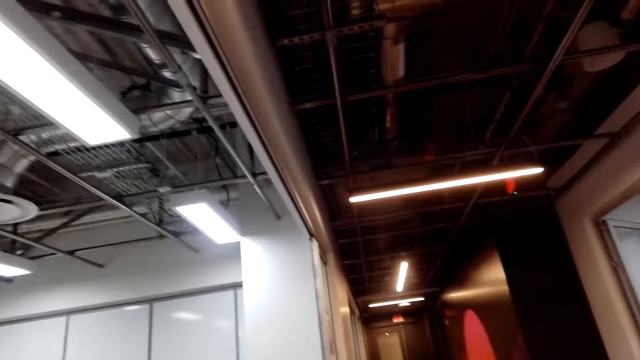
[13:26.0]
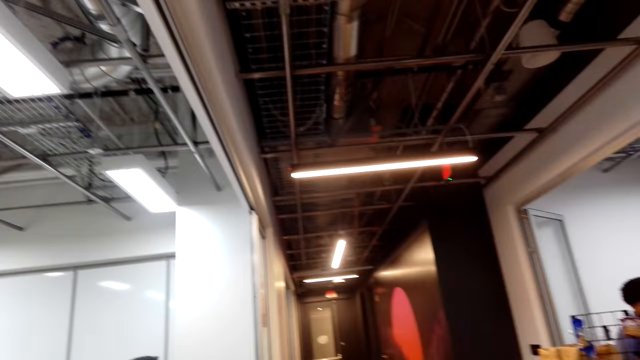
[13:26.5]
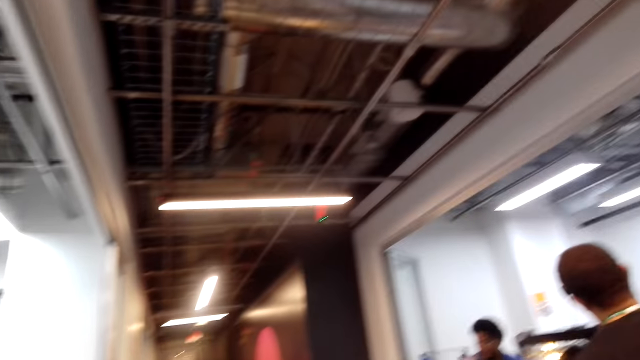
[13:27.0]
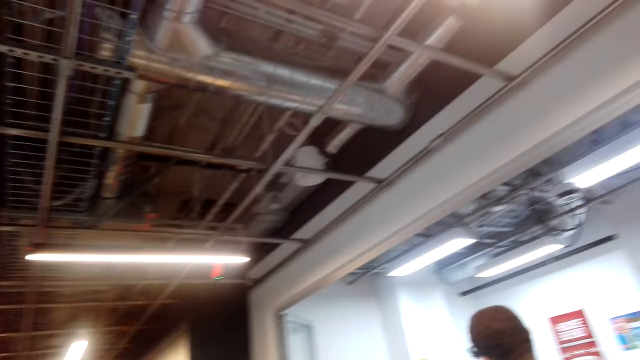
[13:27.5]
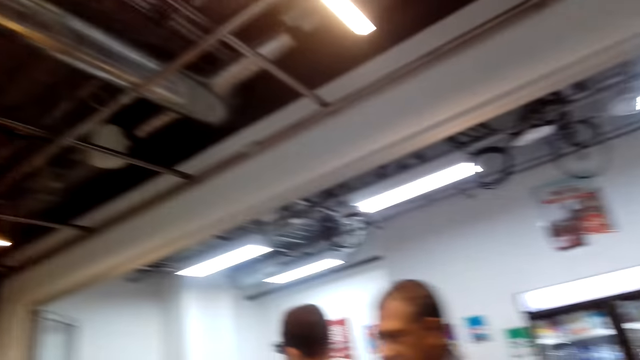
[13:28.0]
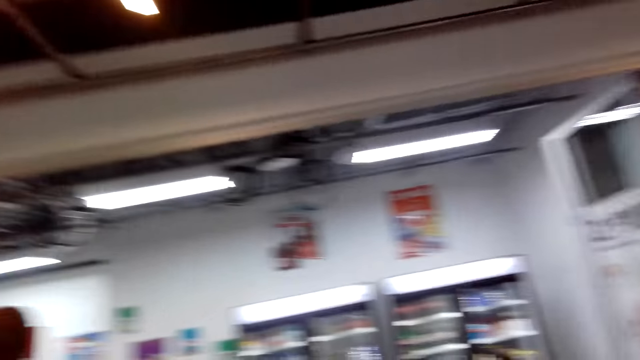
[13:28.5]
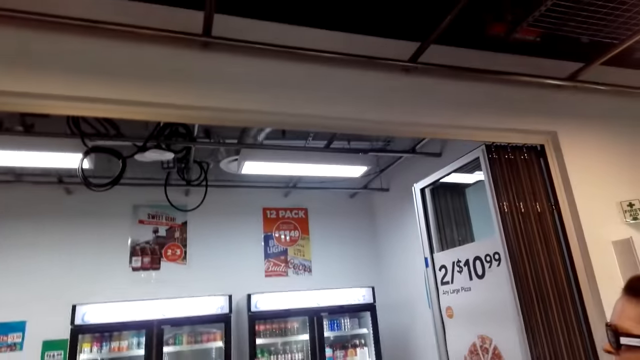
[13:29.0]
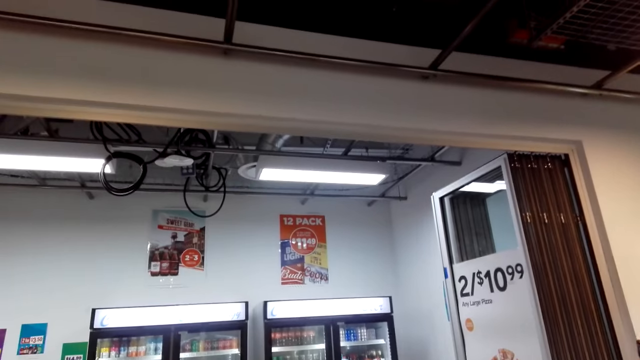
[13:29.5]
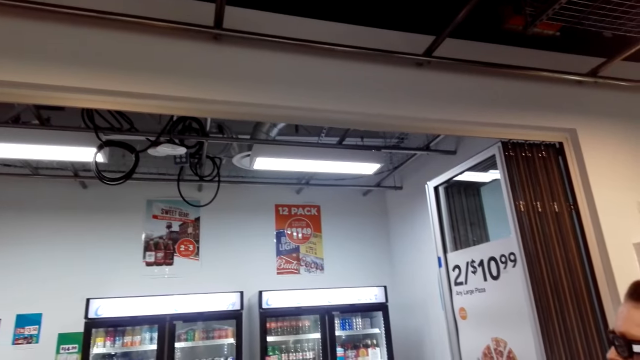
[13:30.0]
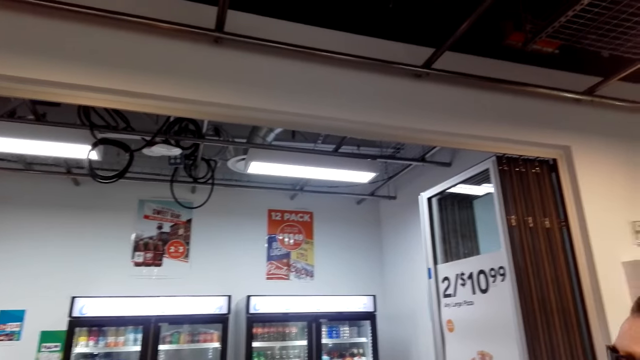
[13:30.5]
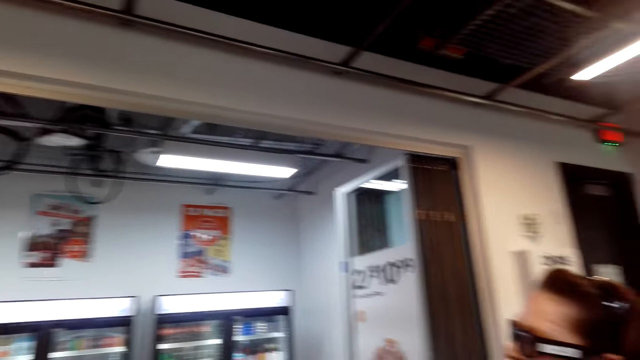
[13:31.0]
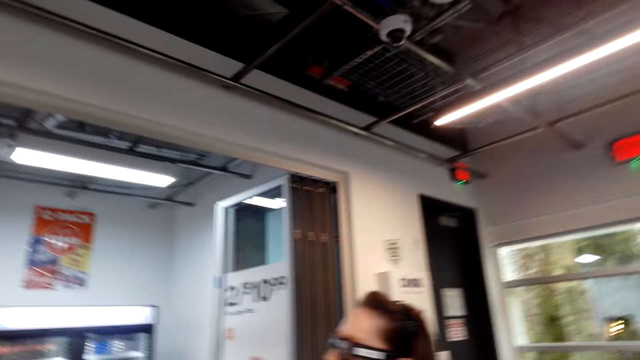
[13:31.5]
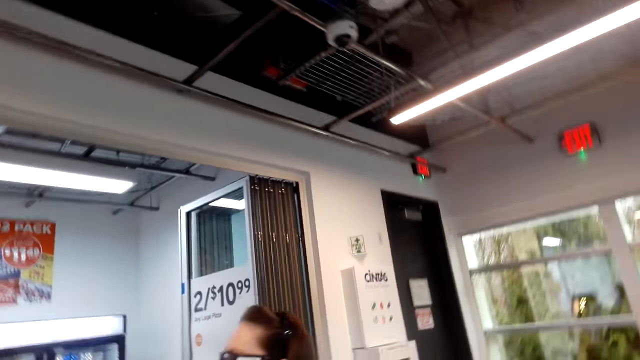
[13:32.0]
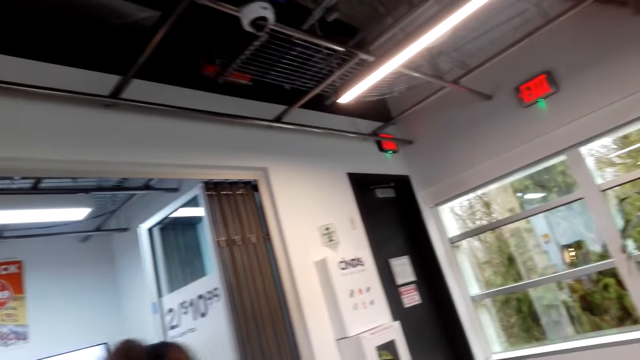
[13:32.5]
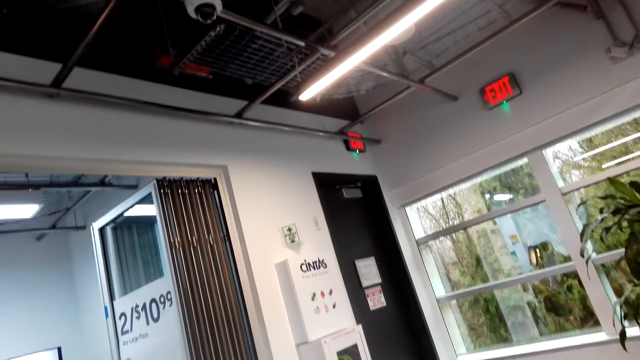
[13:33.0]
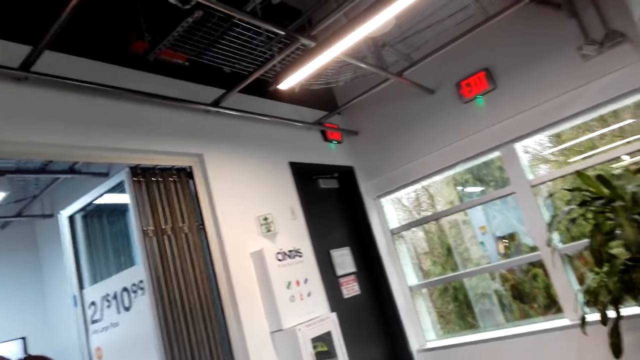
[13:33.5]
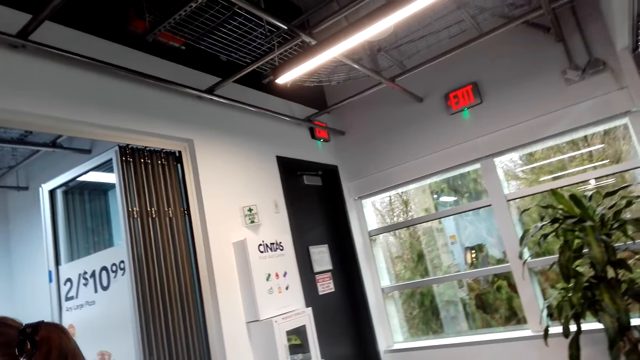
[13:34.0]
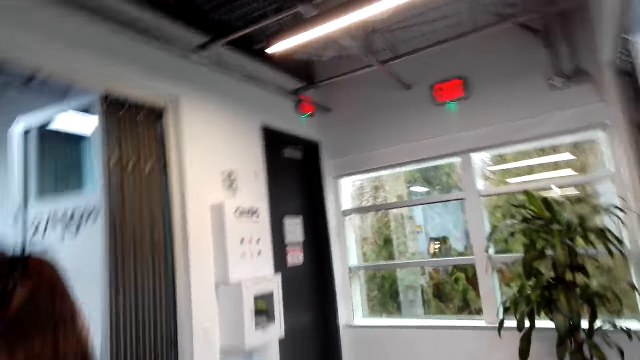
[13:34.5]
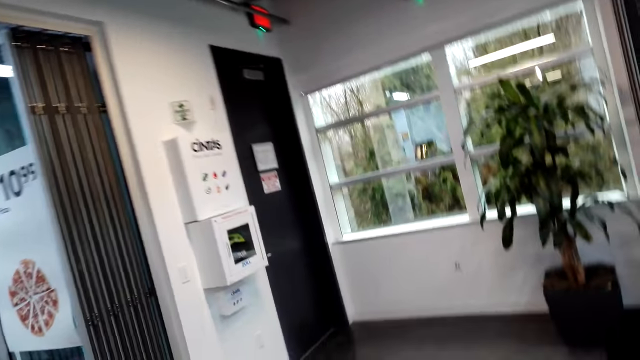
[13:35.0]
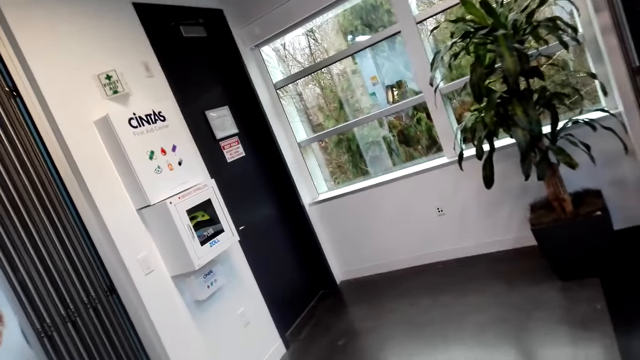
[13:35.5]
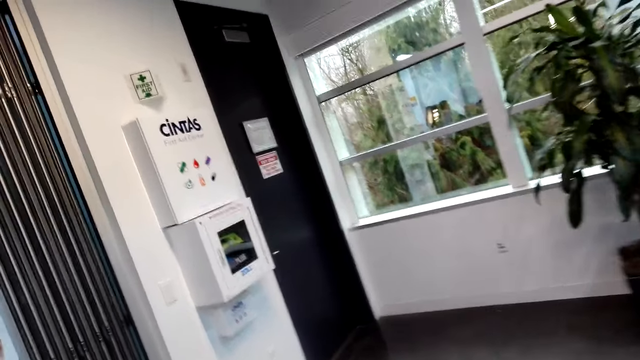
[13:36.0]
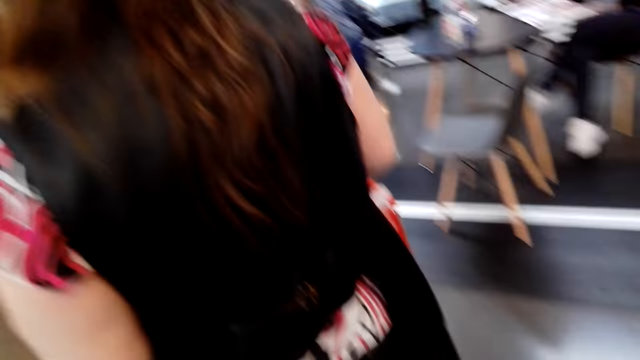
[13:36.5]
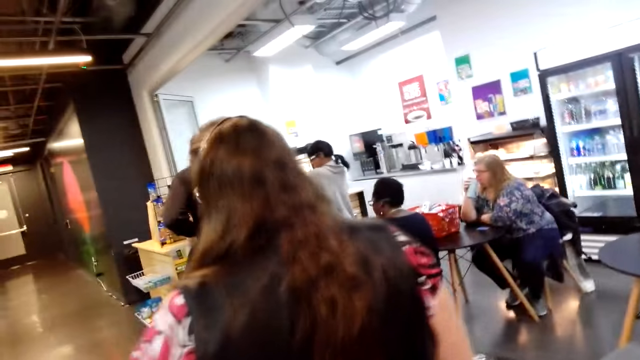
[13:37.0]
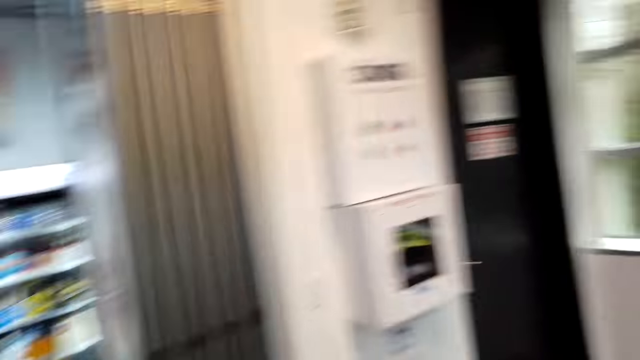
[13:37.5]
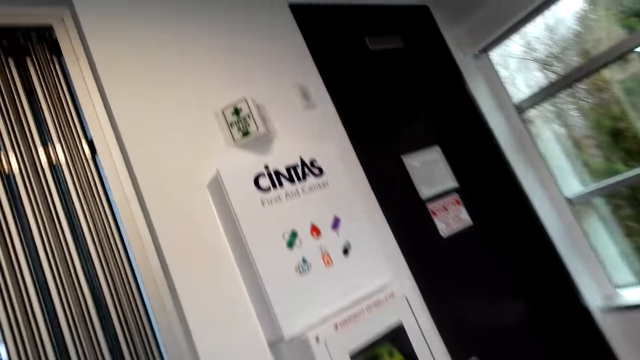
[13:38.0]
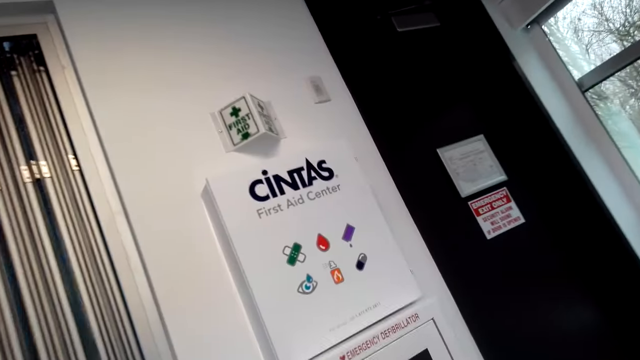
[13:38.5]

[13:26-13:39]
The camera wearer looks up. They look around. They walk in the supermarket.

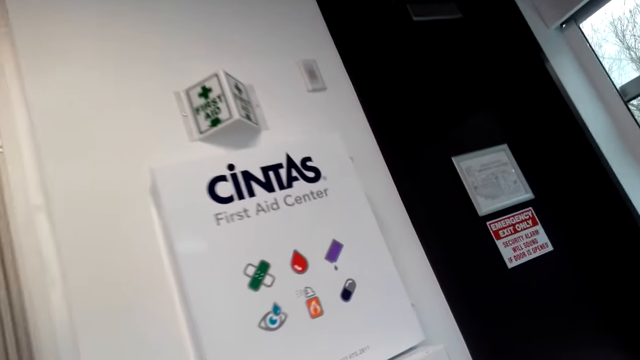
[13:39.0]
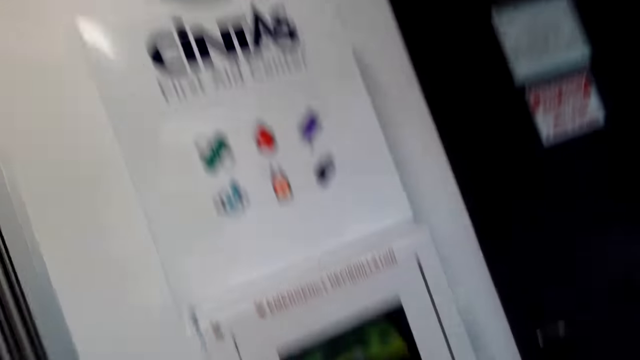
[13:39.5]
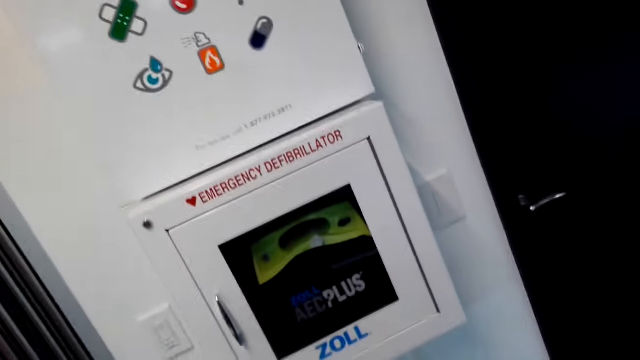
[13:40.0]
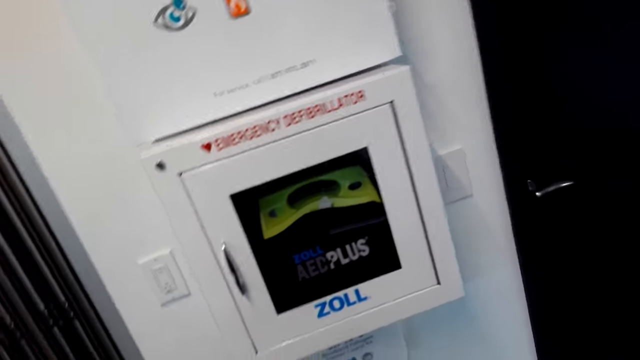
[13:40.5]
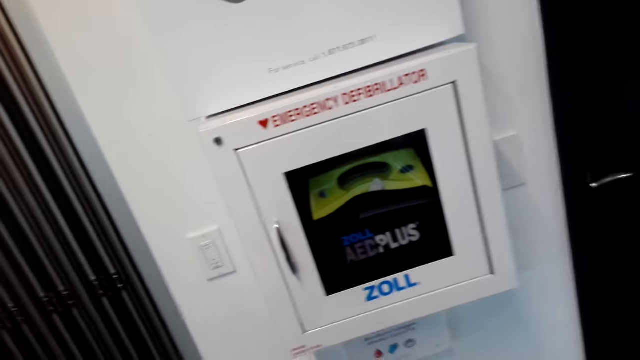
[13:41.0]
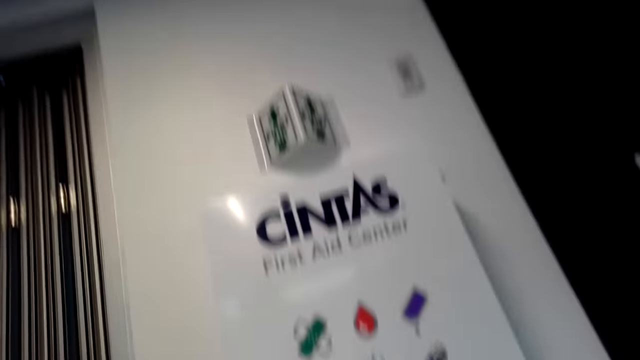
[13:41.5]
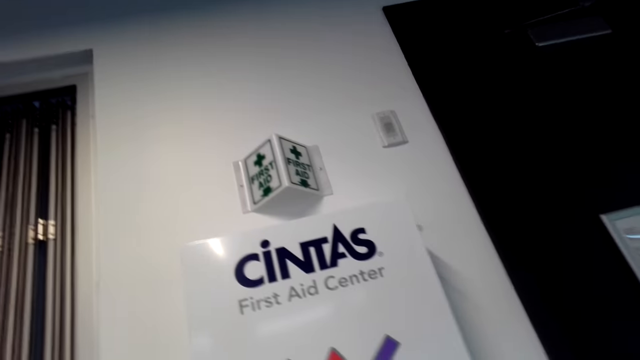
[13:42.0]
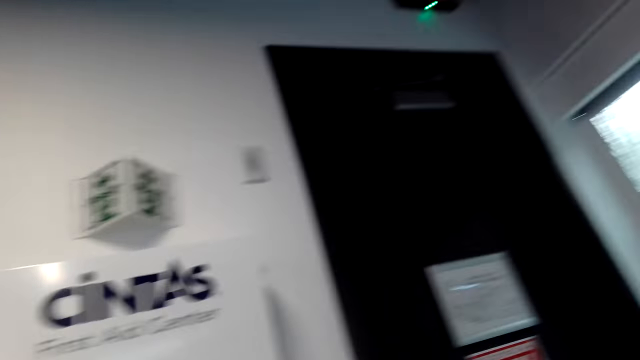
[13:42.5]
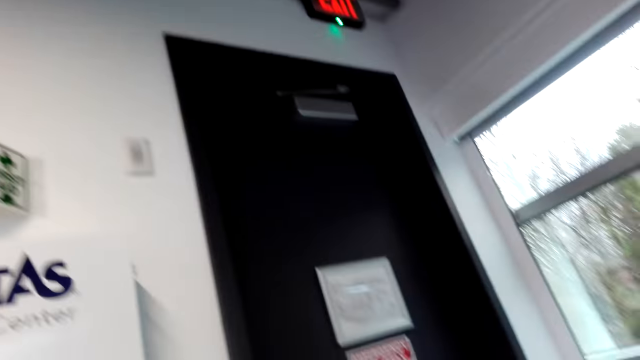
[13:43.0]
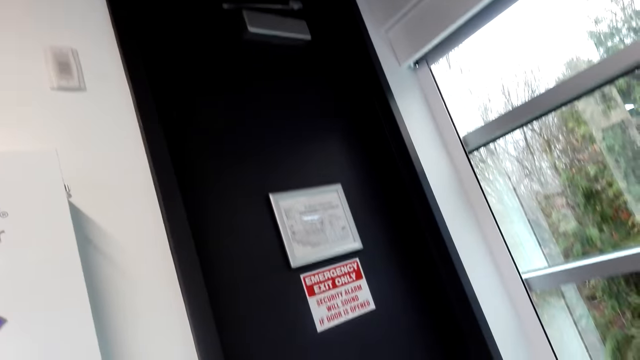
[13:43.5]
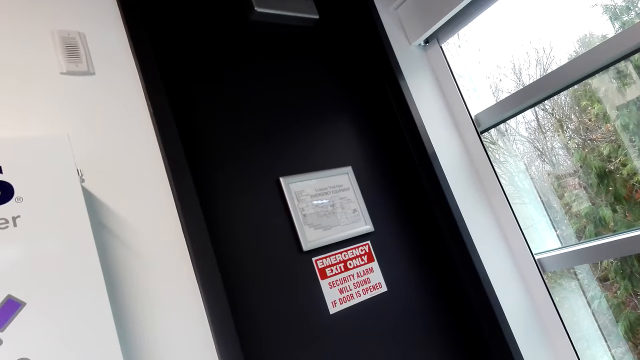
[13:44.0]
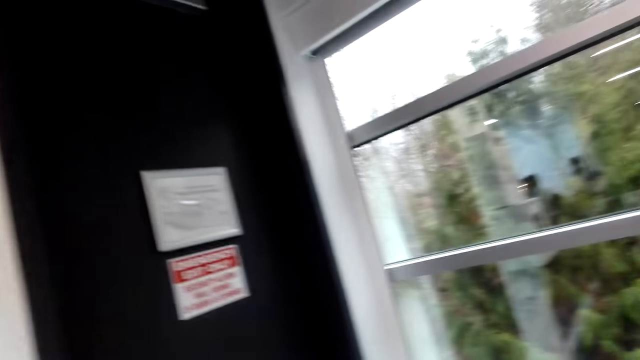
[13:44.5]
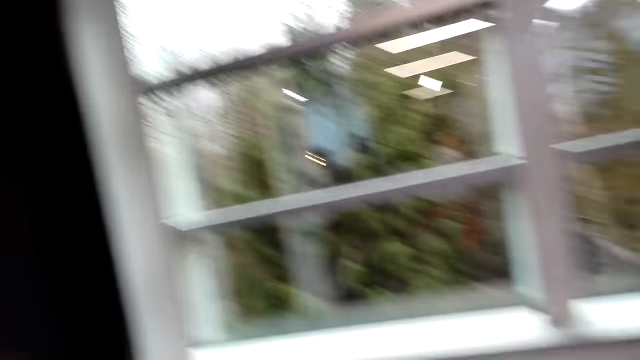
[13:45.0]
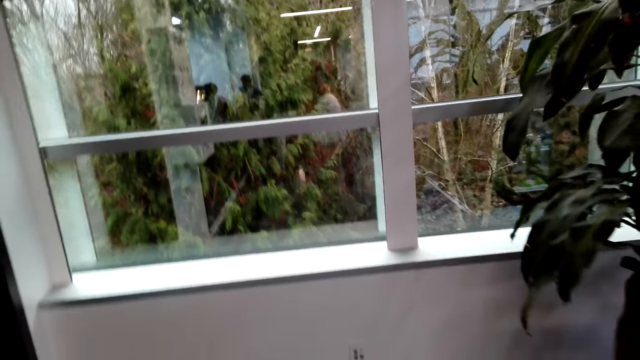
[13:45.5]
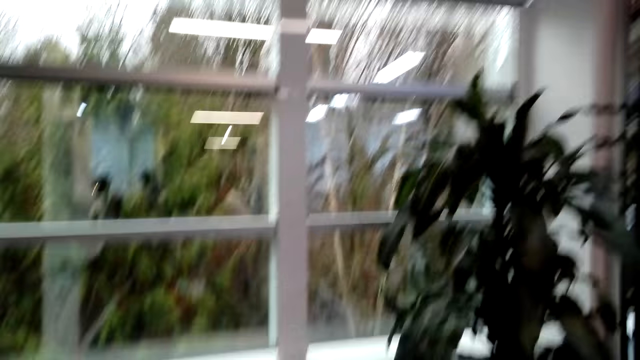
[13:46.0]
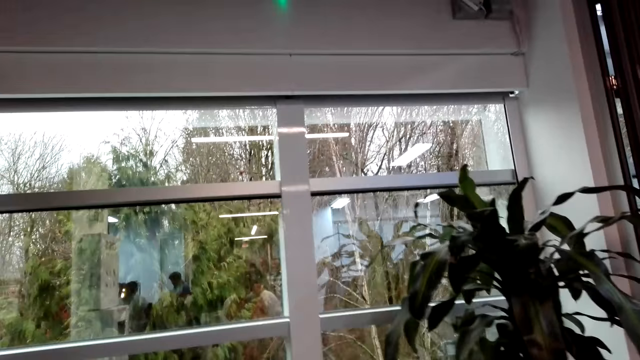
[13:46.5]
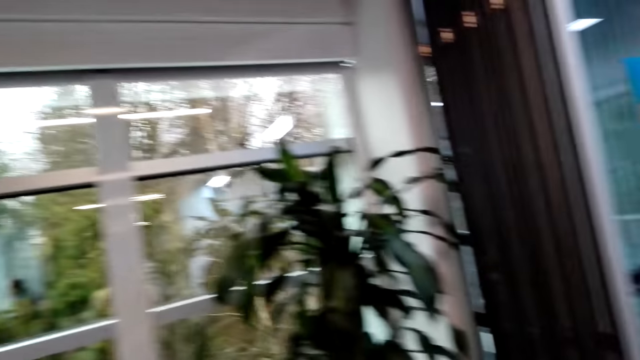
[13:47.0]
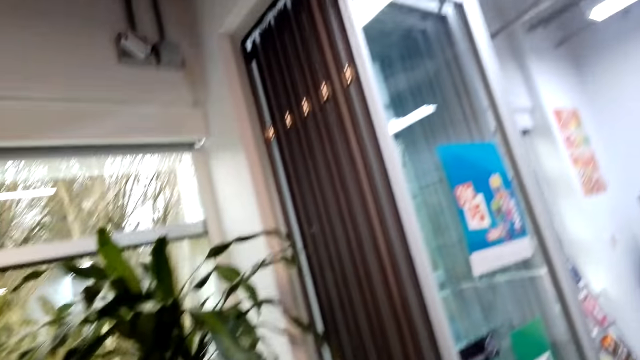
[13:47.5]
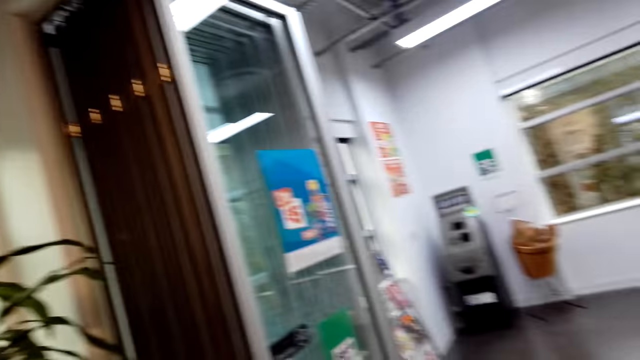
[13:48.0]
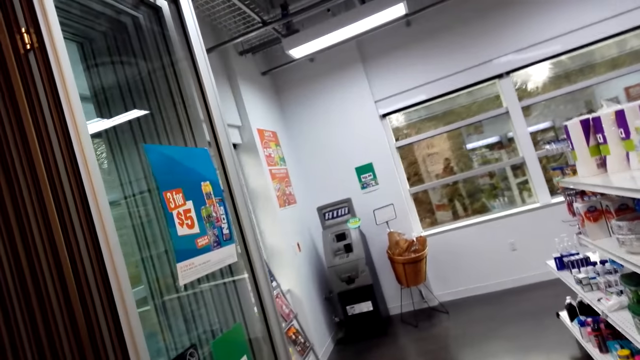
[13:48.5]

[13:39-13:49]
The camera wearer walks around.
